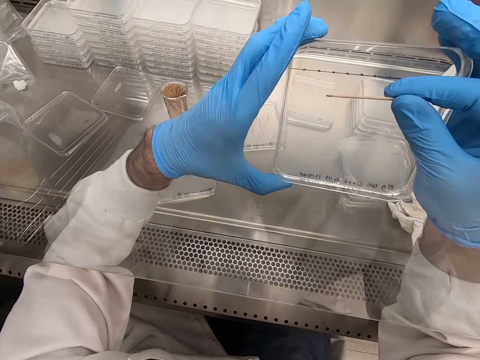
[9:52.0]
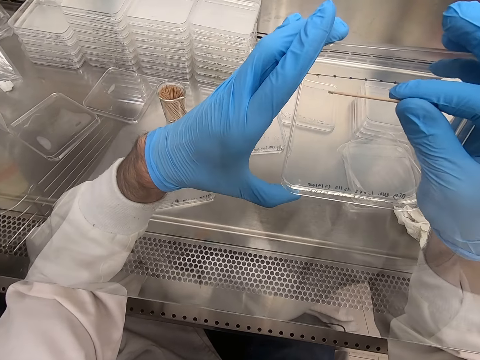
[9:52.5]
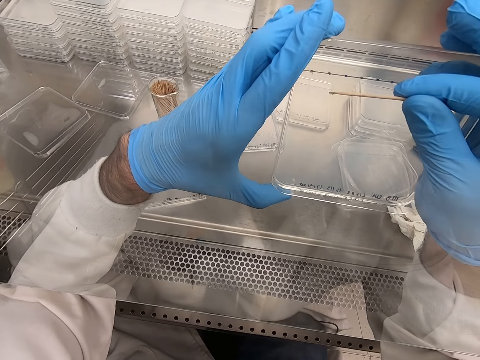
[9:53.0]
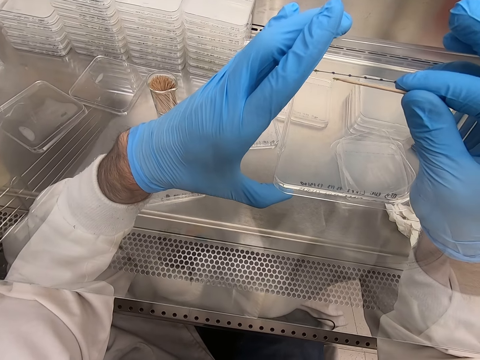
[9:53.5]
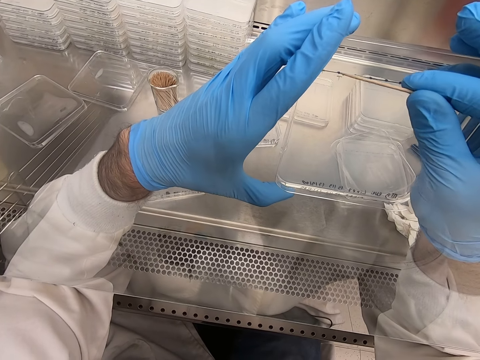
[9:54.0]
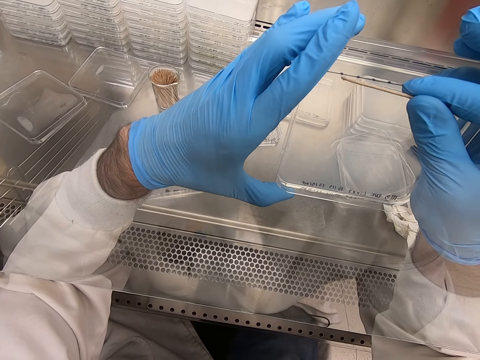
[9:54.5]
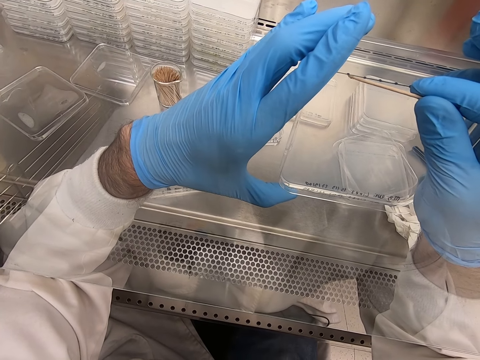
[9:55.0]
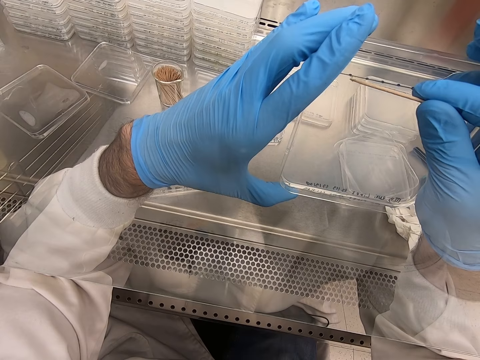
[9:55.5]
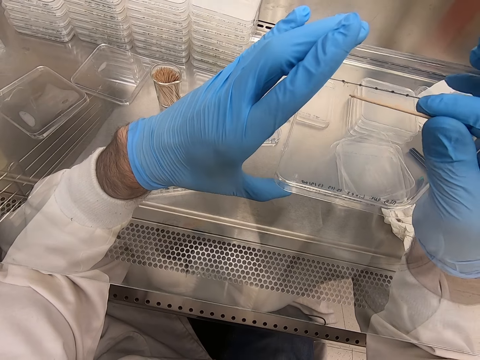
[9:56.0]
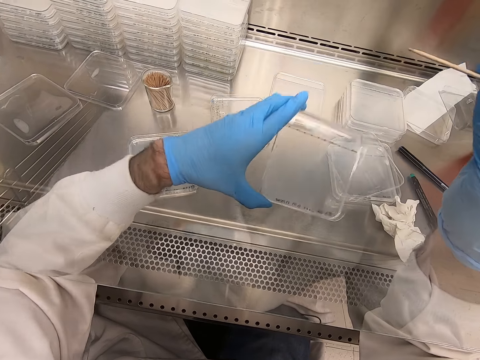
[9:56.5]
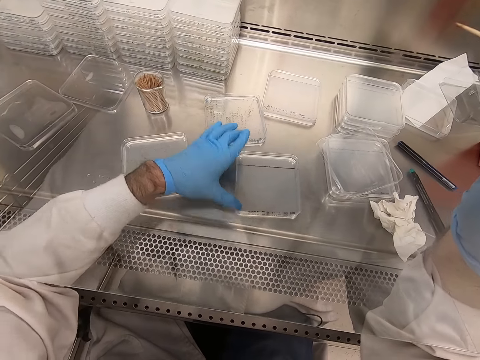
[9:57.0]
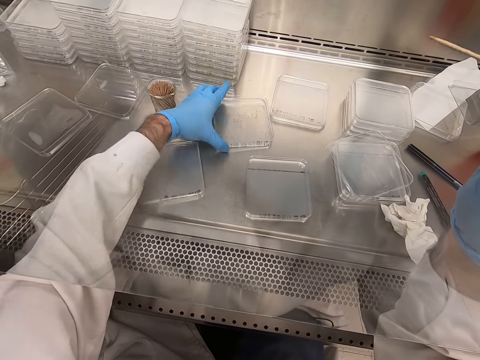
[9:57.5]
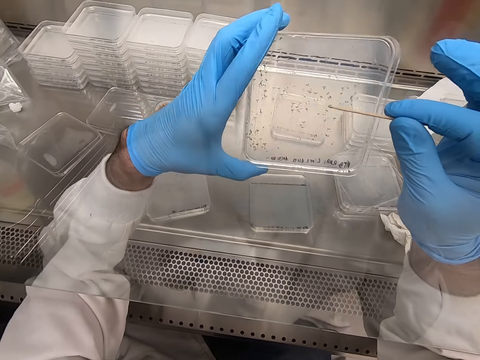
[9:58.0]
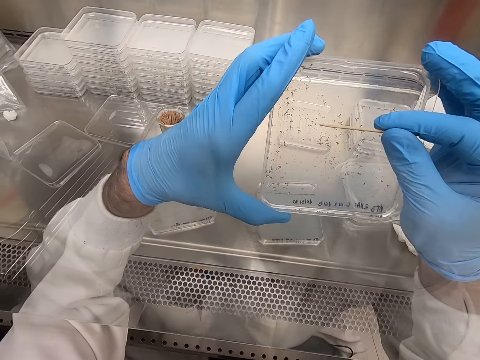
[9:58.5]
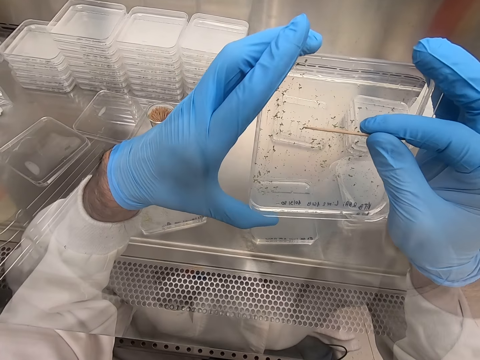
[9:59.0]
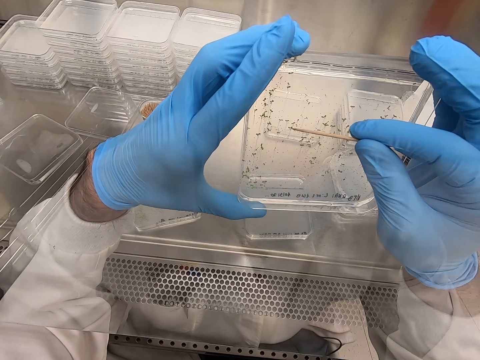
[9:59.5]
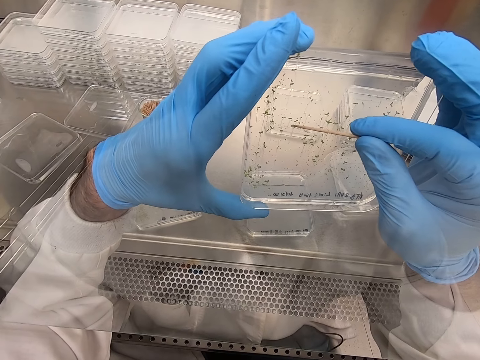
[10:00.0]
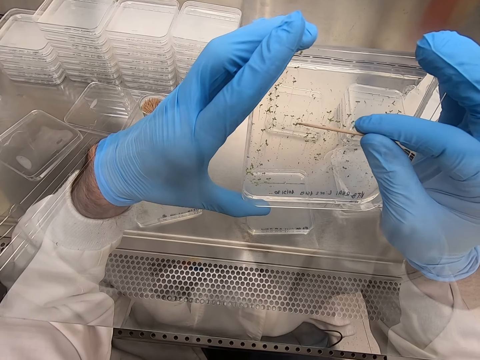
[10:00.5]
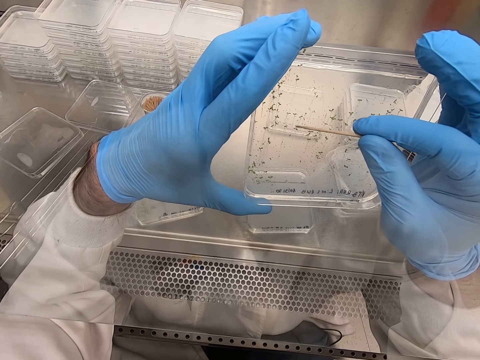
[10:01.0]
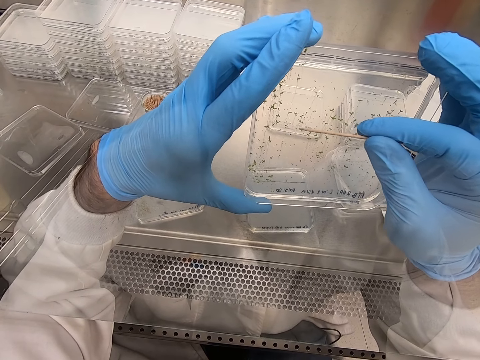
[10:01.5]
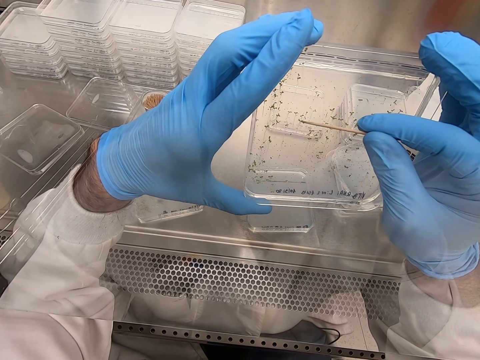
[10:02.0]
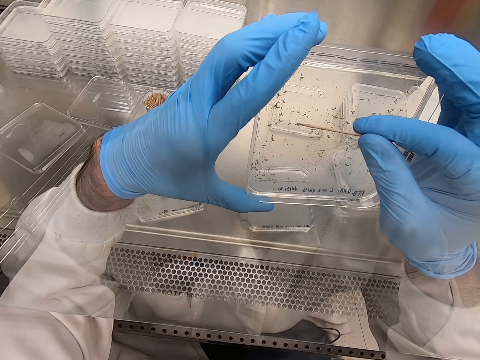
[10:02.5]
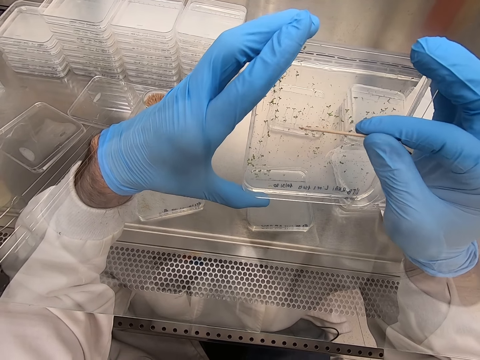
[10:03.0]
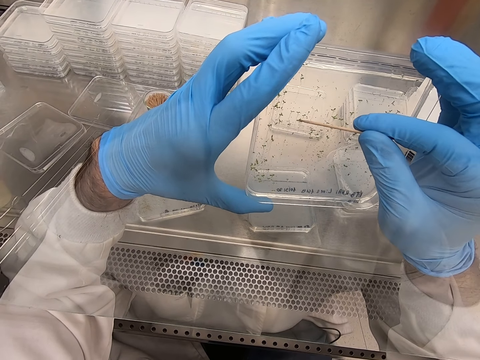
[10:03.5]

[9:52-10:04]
The camera wearer removes particles from an acrylic sheet or tray. They place the acrylic sheet on the table. They pick the tray and put something with a wood stick. They pick particles from the acrylic sheet.

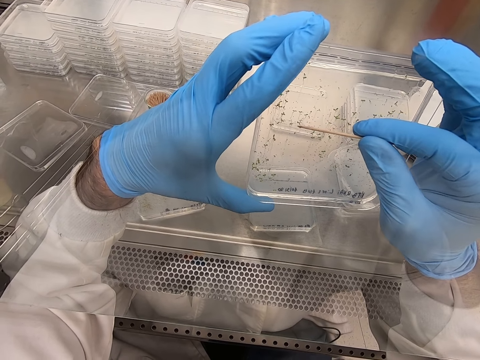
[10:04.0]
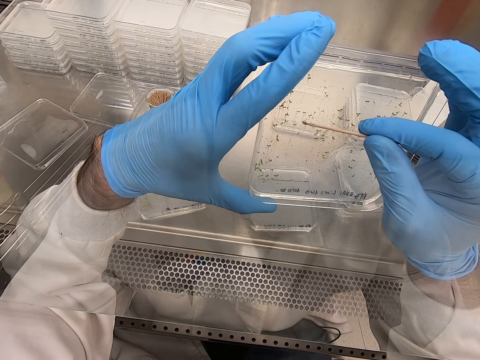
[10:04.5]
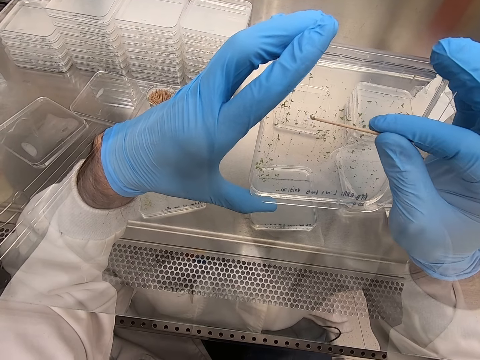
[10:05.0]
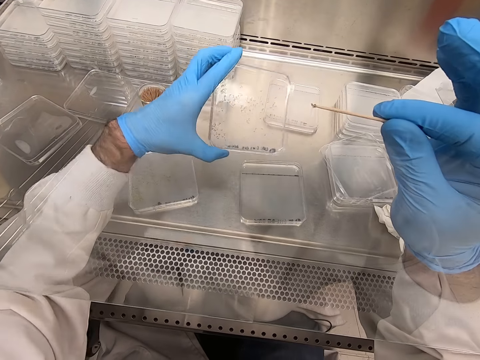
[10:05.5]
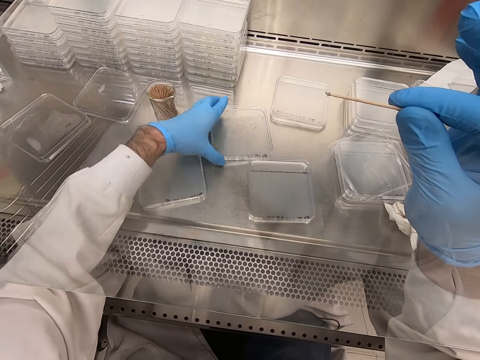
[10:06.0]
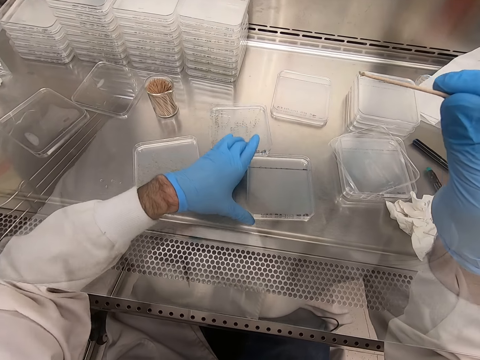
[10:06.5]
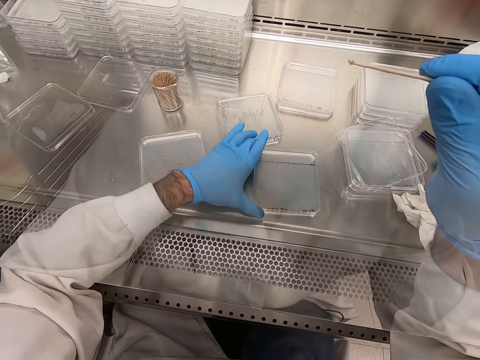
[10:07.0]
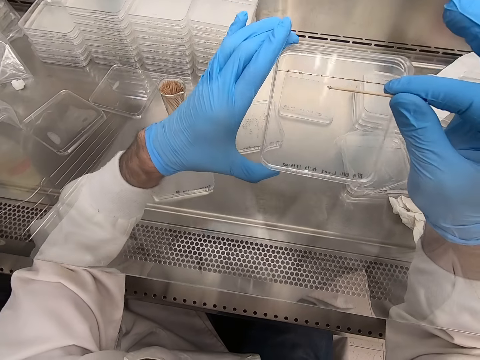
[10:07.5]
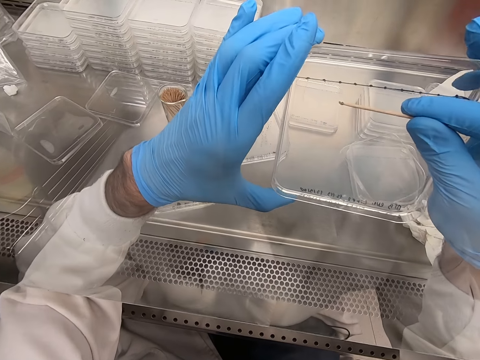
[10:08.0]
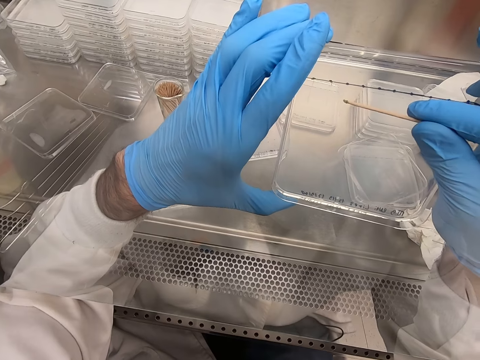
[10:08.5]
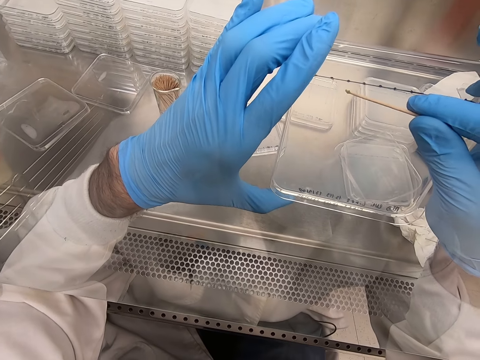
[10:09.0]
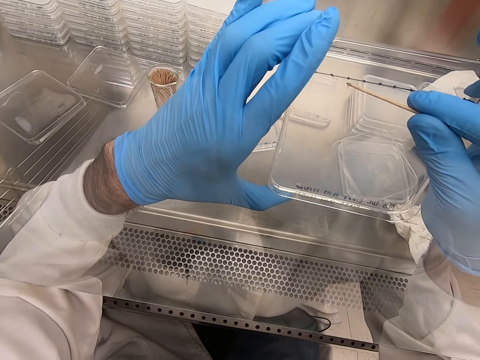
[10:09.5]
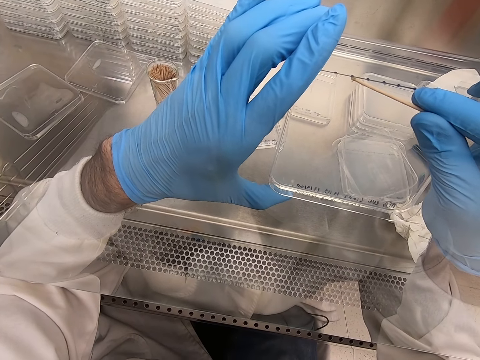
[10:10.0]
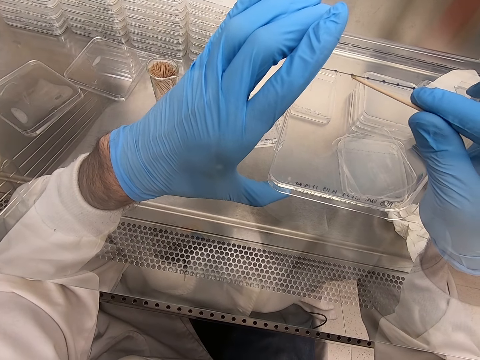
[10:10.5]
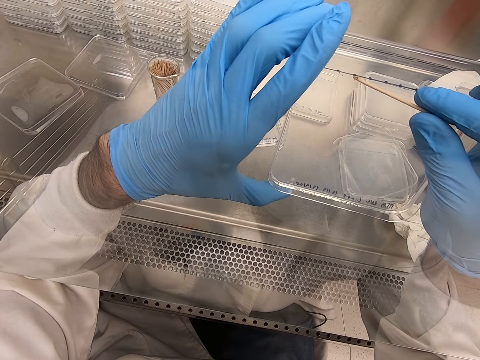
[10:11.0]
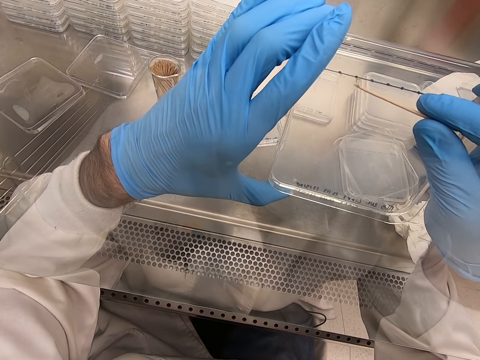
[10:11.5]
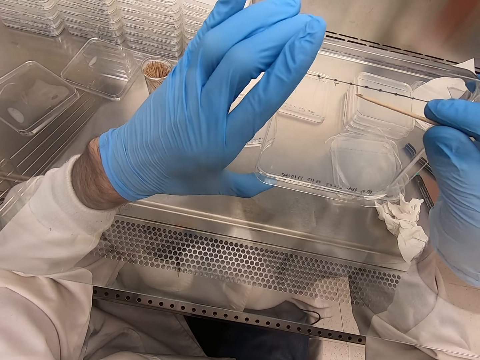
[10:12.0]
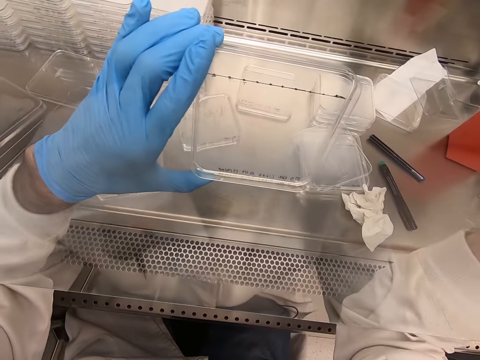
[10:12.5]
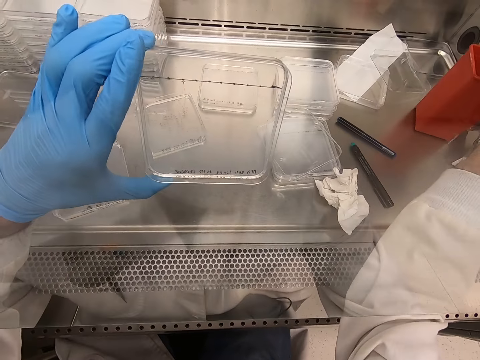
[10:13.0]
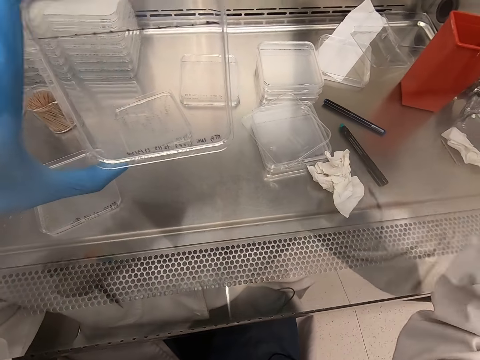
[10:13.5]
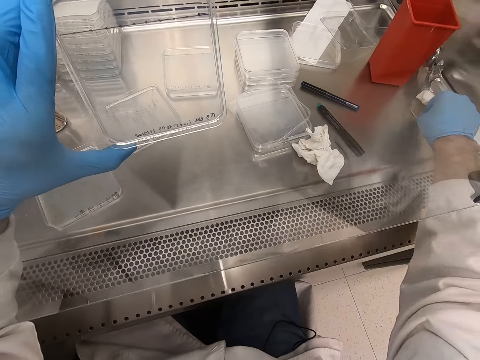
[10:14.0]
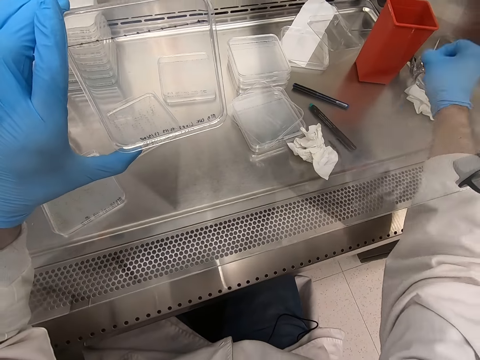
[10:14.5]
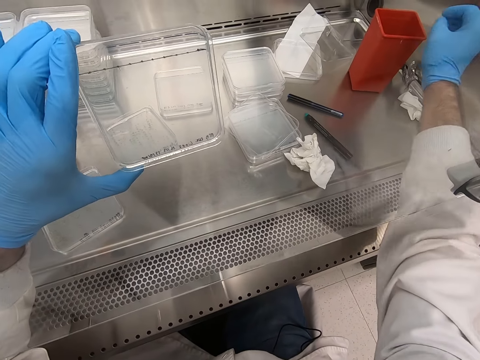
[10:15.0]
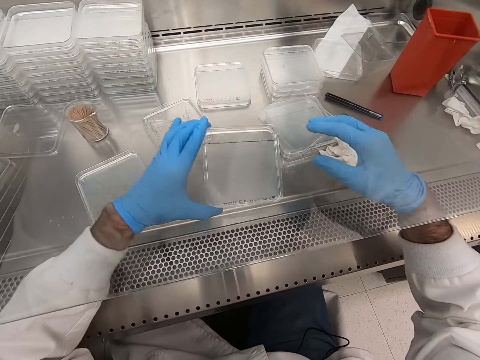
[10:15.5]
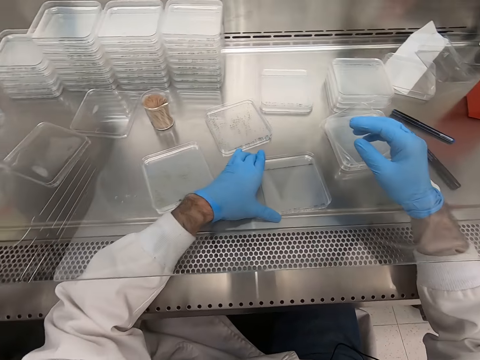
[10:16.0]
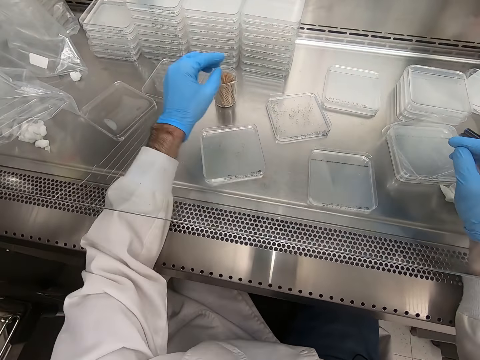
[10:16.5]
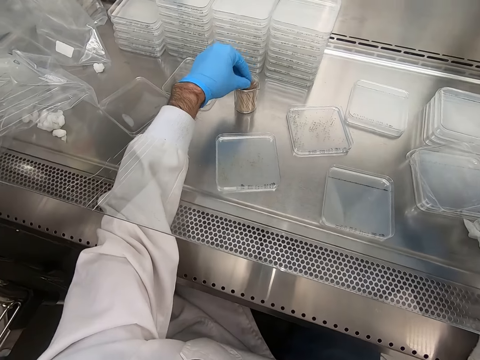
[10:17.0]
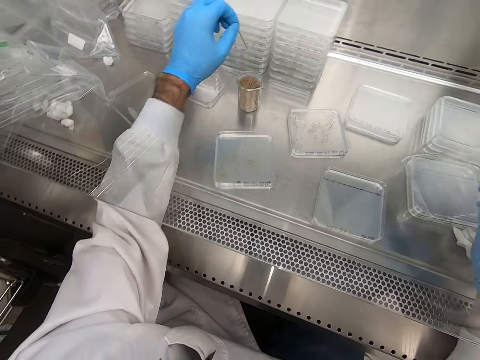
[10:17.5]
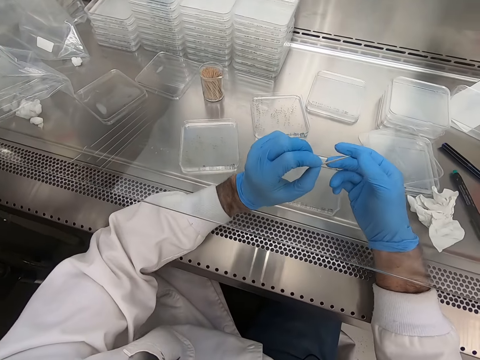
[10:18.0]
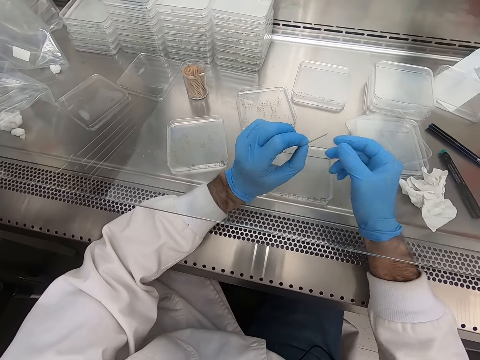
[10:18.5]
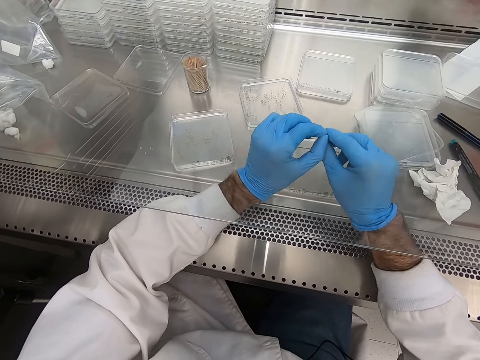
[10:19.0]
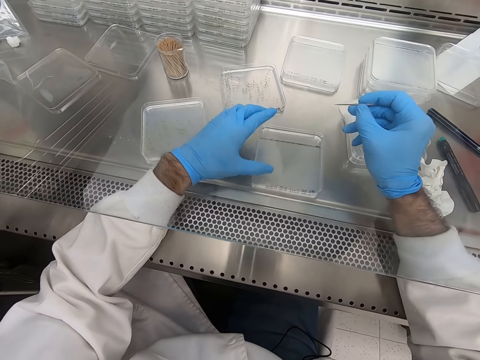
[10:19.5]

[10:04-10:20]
The camera wearer places an acrylic sheet or tray on the table. They pick the tray and put something with a wood stick or toothpick. They pick particles from the acrylic sheet. They put the toothpick in the dustbin. They place the acrylic sheet on the table. They pick up the toothpick.
